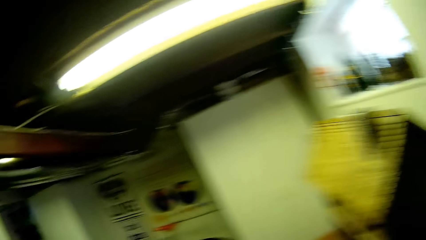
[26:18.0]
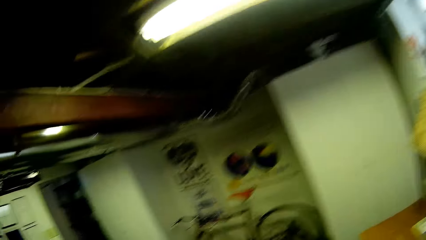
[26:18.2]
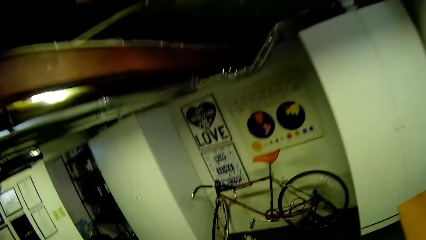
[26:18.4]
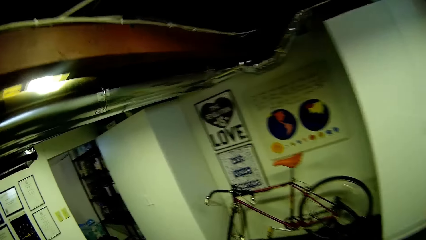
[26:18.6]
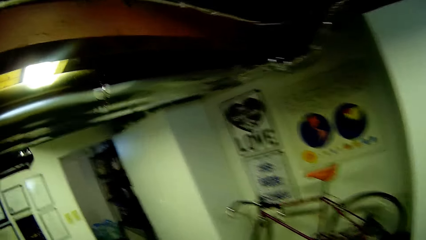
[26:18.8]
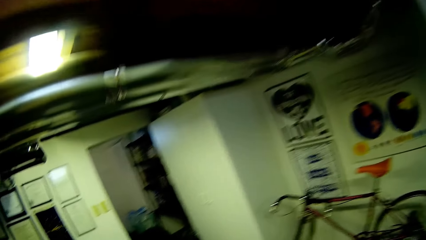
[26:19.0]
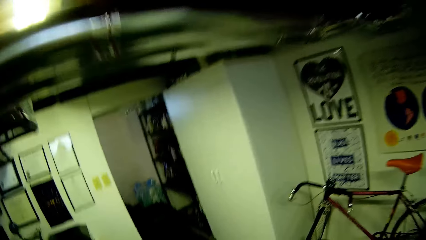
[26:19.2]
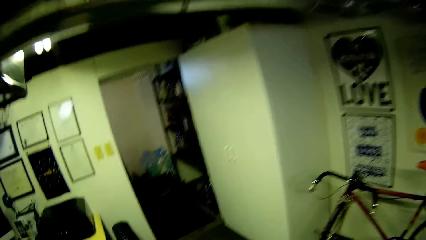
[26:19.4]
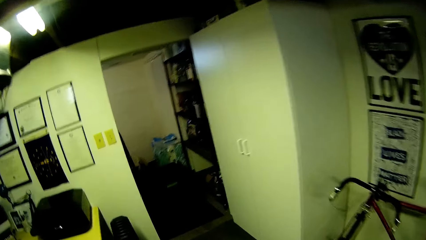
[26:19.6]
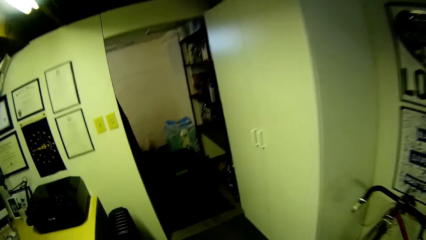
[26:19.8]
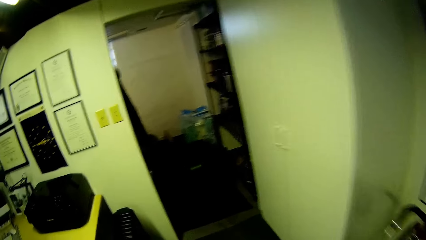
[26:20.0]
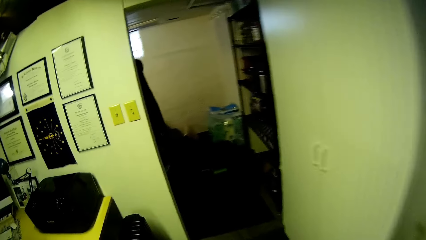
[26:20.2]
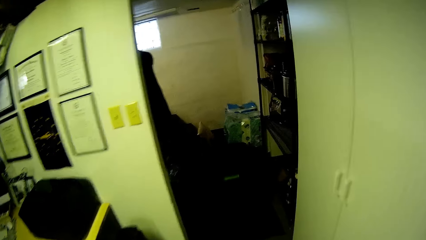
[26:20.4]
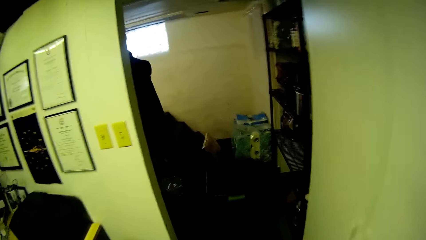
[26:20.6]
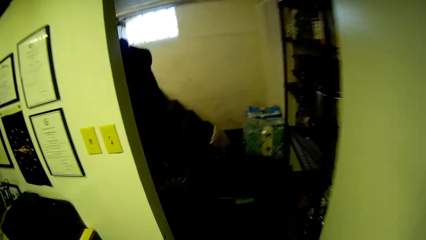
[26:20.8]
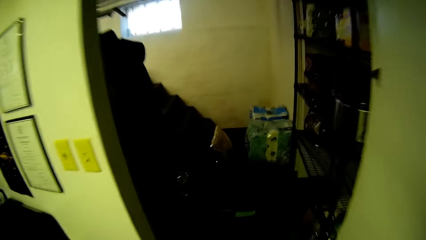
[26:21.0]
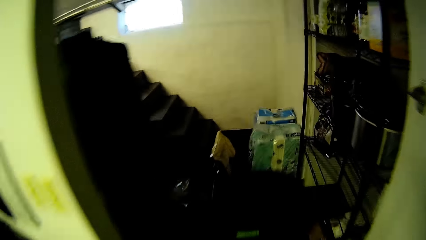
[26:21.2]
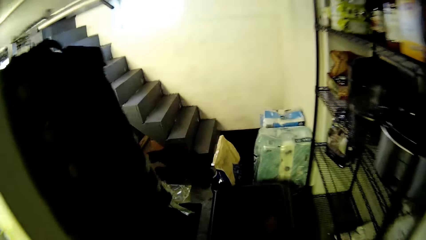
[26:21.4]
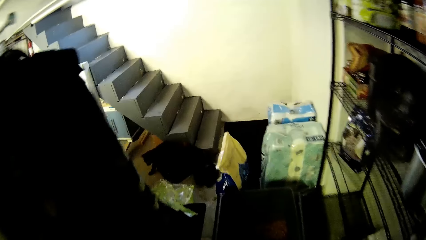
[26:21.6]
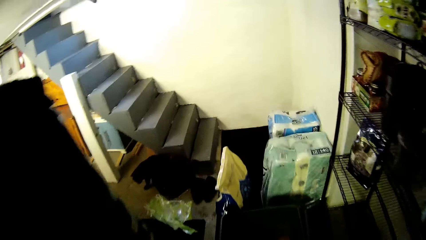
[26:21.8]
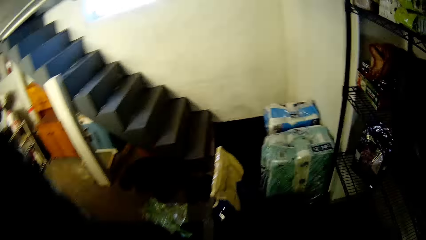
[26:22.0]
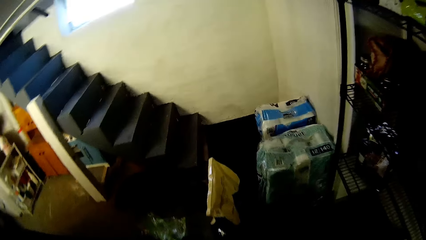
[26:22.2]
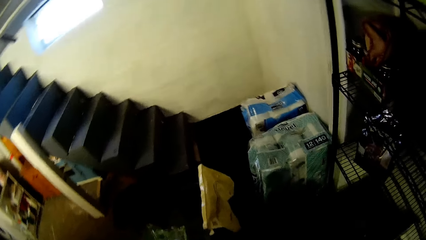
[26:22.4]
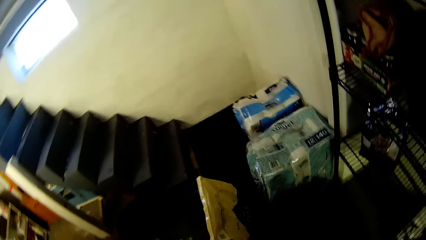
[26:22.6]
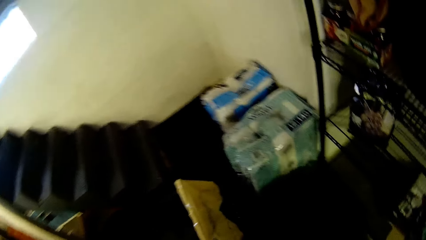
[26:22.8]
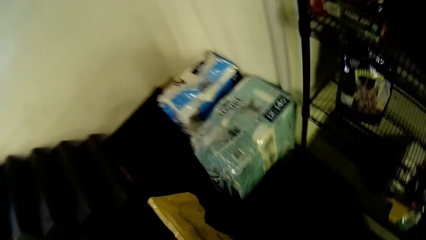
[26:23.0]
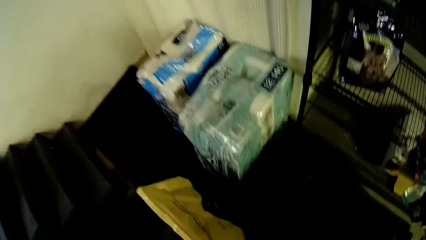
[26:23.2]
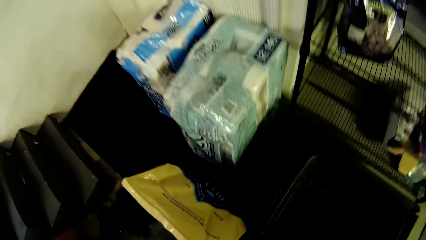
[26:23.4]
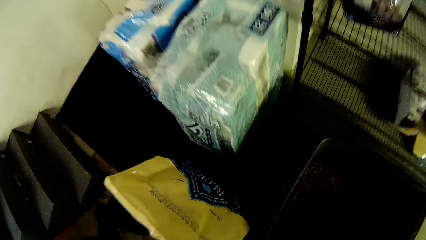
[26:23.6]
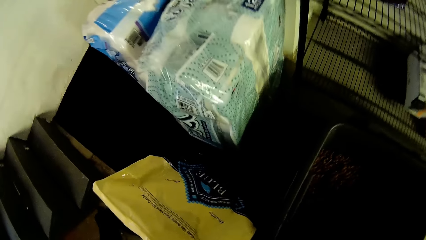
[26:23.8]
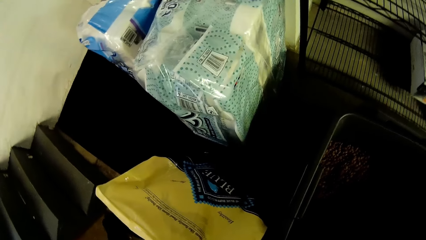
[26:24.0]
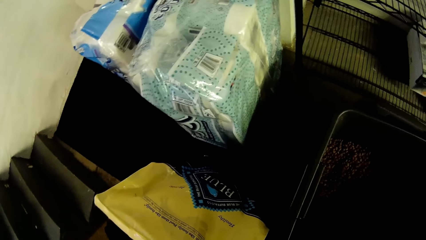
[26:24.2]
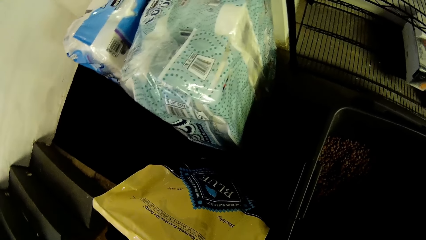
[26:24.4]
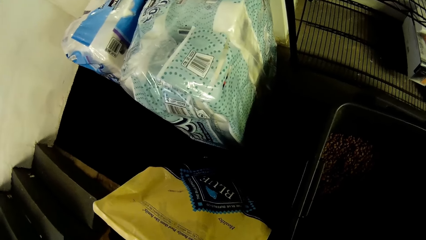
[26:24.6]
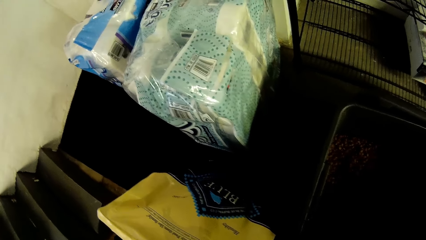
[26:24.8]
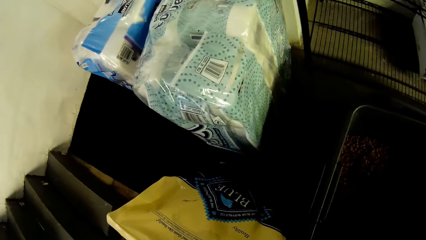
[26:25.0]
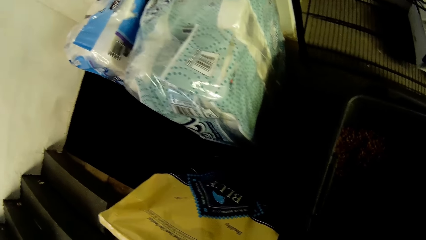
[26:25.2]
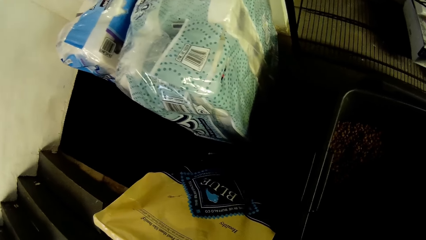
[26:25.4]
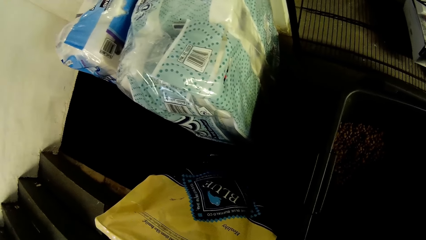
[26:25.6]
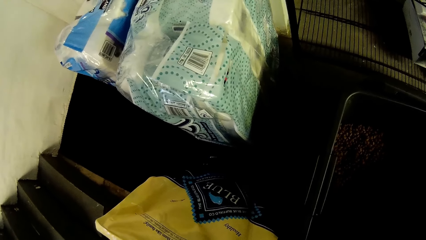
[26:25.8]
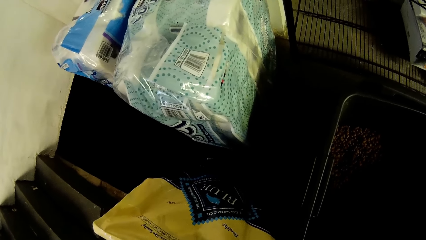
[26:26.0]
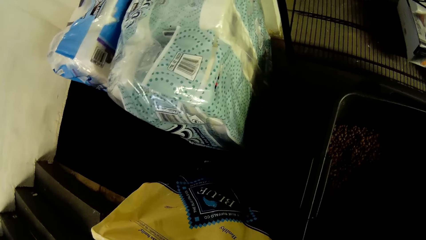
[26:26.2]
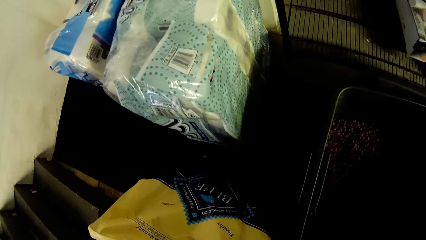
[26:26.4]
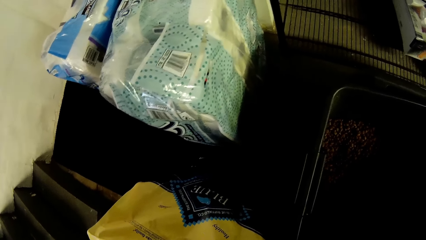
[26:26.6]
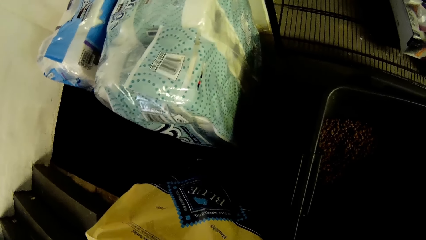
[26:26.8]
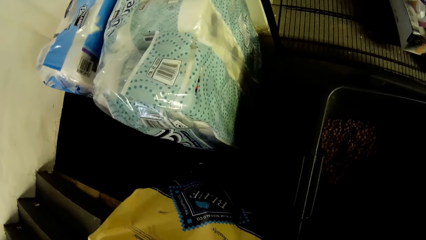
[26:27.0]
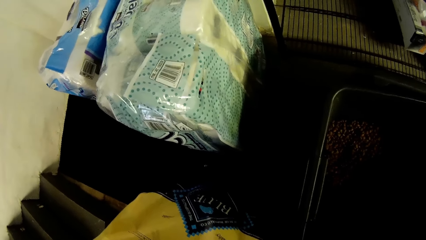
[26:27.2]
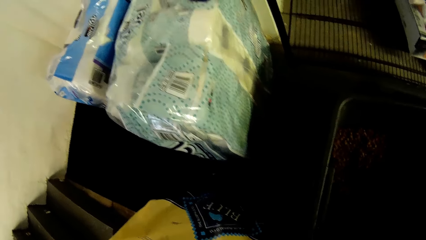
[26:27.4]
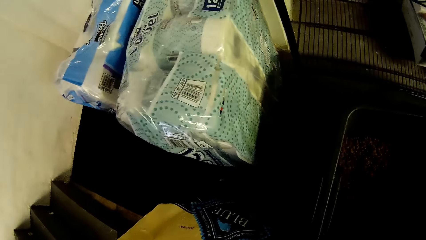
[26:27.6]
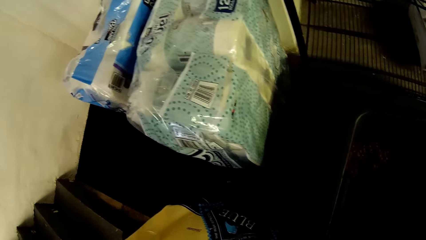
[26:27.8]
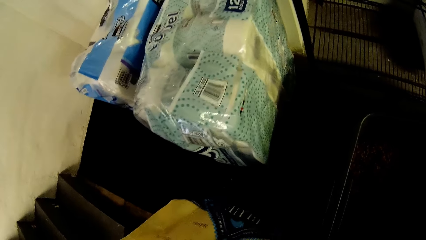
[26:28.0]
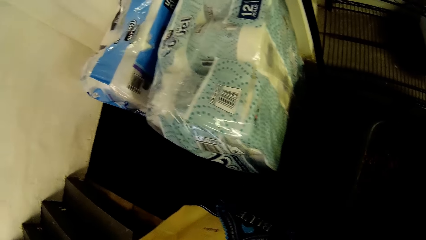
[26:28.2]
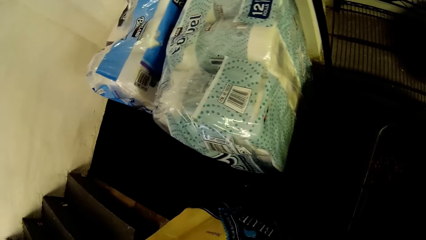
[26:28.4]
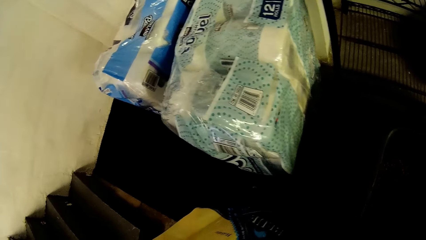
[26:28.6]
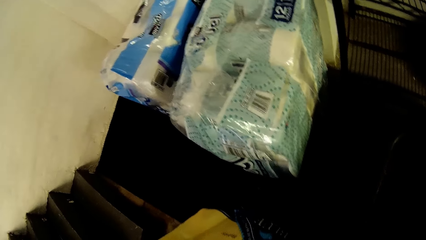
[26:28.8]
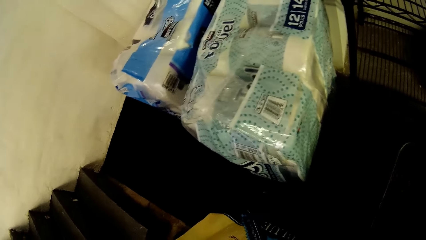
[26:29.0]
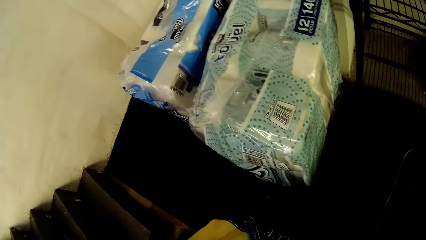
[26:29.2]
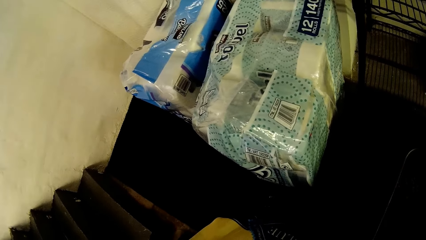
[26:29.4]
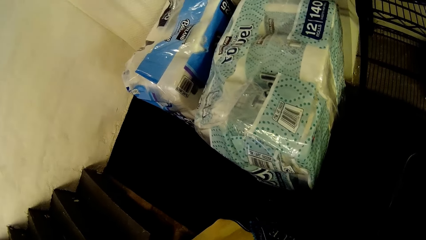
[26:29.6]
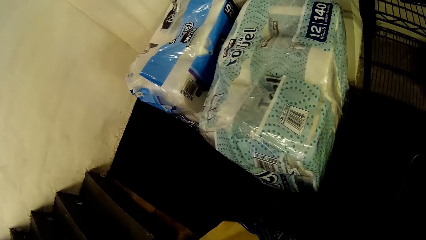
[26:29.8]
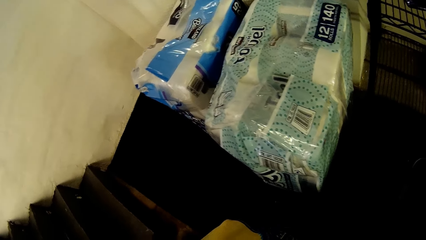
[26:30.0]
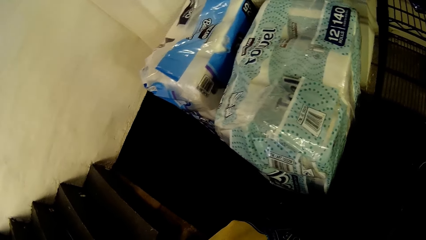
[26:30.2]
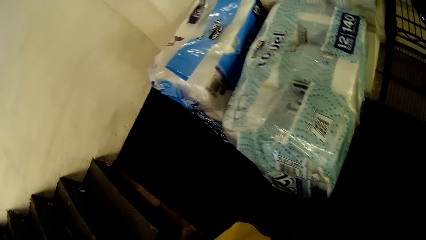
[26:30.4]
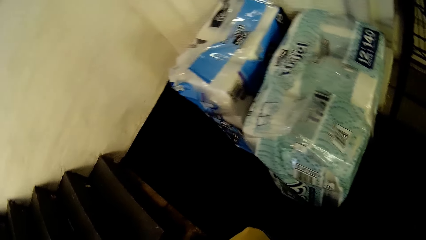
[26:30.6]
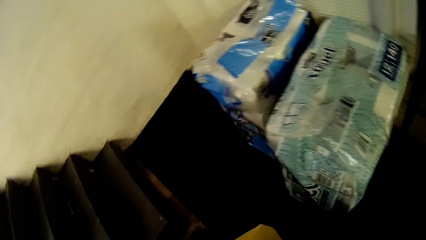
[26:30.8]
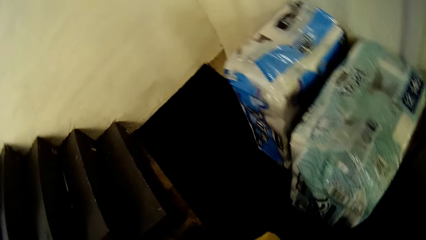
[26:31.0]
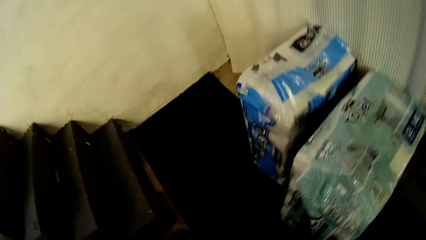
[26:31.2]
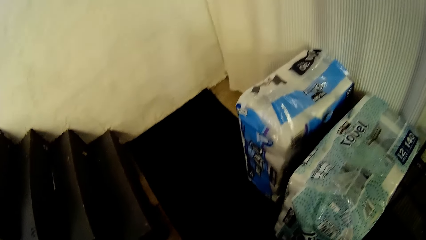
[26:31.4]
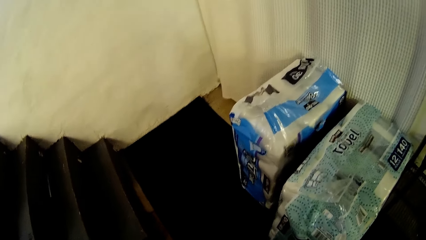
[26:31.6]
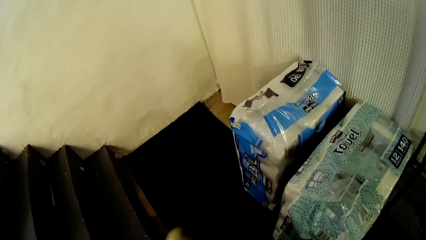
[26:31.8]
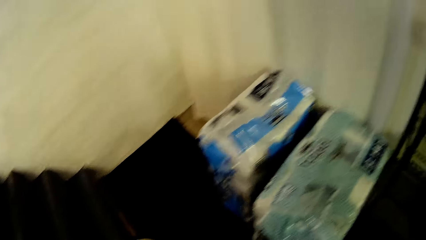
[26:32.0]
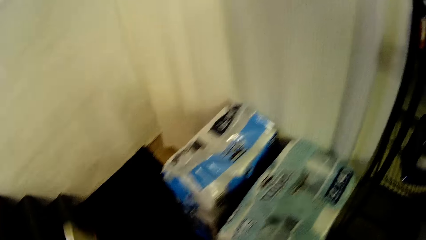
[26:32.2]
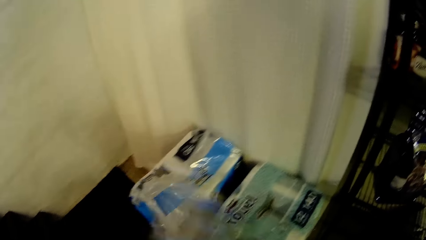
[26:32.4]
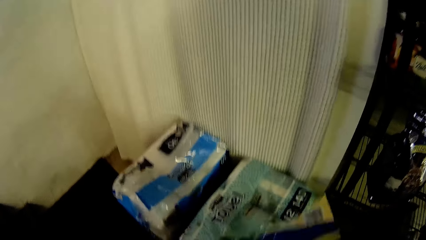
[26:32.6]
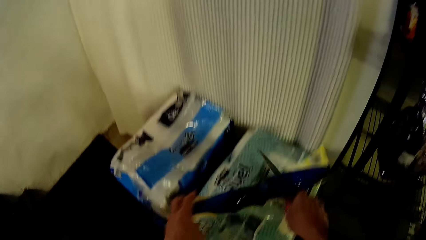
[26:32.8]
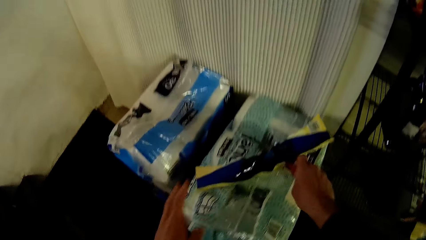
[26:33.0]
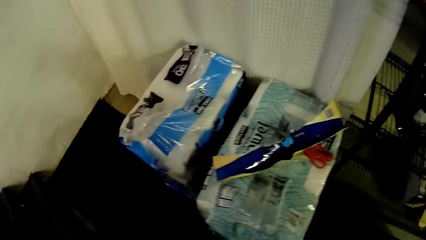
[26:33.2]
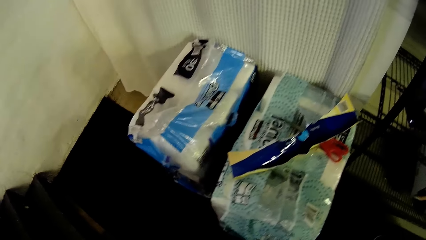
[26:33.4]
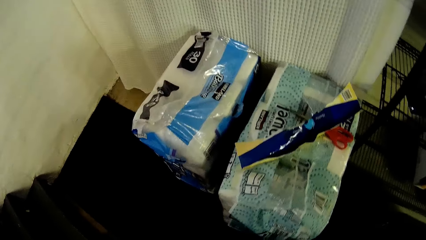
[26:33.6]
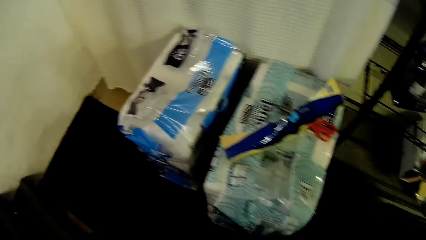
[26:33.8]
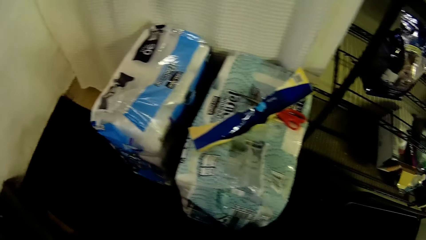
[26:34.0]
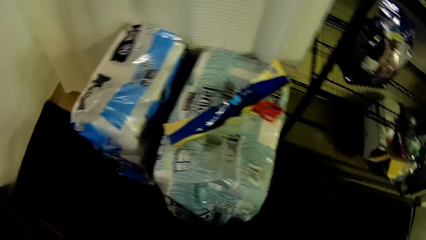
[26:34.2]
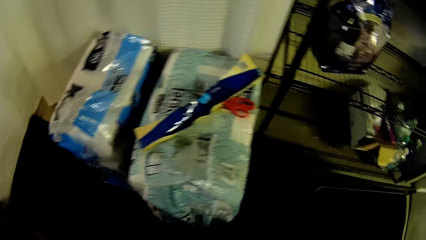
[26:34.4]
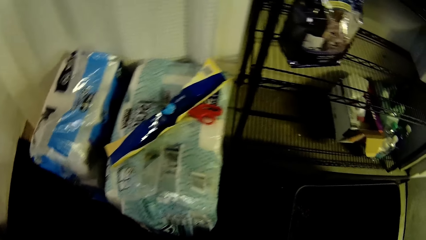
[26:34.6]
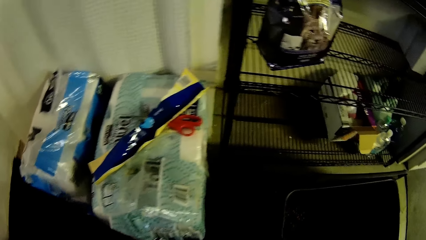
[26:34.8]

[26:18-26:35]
The camera wearer walks into the storage room from the room. He holds a grocery bag. He cuts the grocery bag. He drops a pair of scissors on a pack of towel with his right hand. He drops the bag seal on the pack of towel with his left hand.
